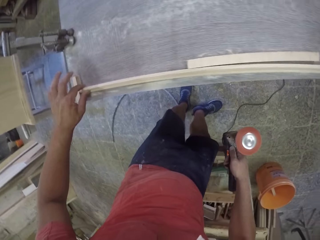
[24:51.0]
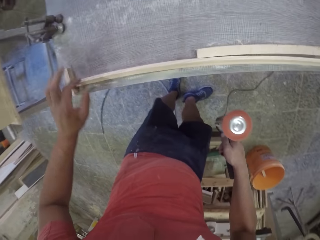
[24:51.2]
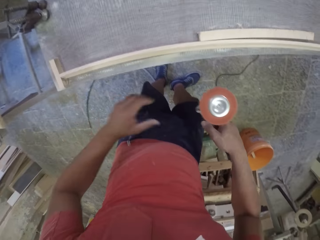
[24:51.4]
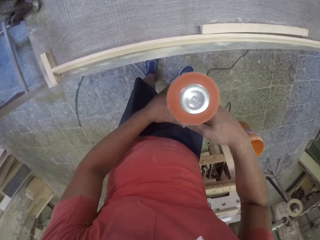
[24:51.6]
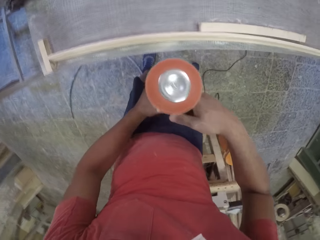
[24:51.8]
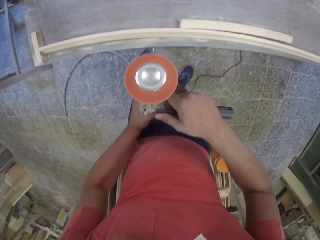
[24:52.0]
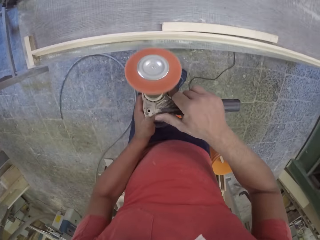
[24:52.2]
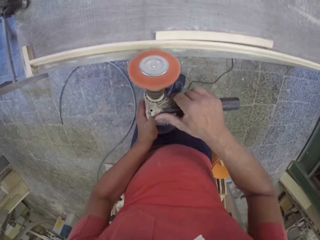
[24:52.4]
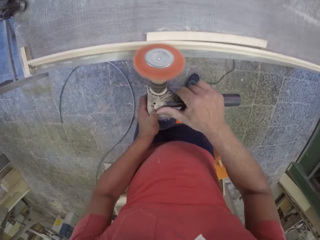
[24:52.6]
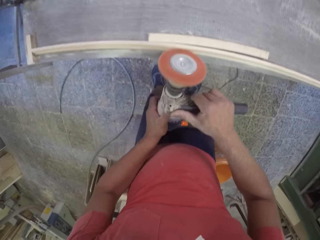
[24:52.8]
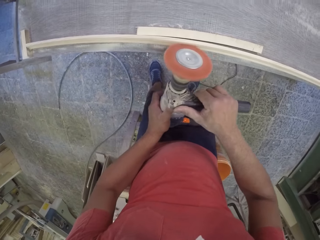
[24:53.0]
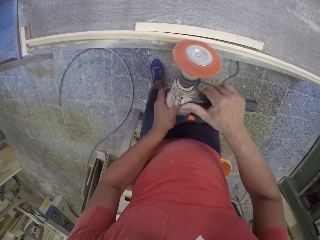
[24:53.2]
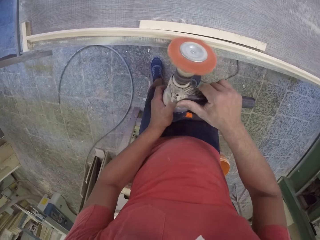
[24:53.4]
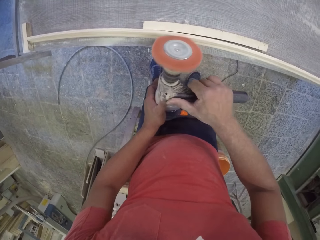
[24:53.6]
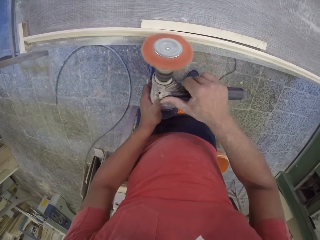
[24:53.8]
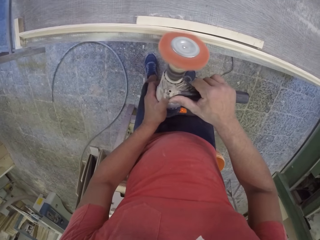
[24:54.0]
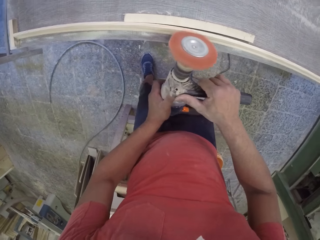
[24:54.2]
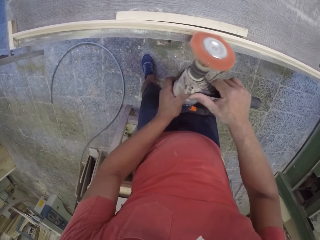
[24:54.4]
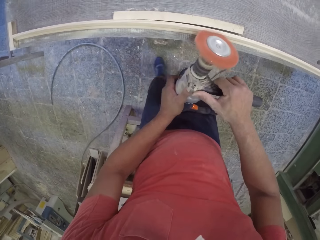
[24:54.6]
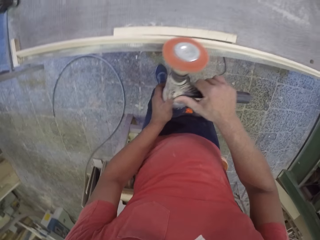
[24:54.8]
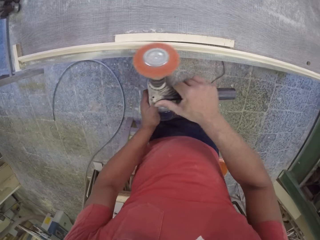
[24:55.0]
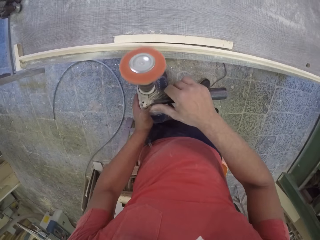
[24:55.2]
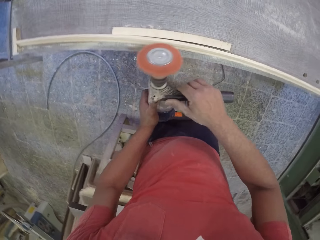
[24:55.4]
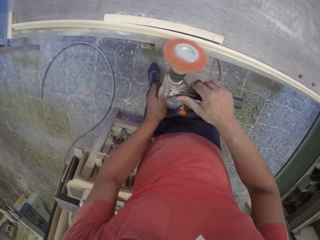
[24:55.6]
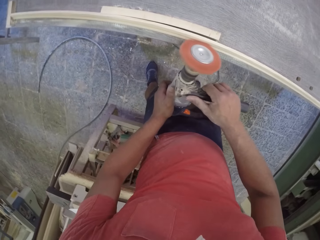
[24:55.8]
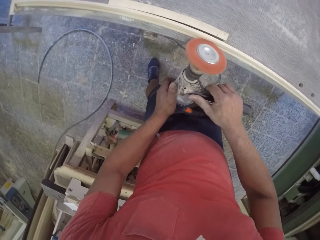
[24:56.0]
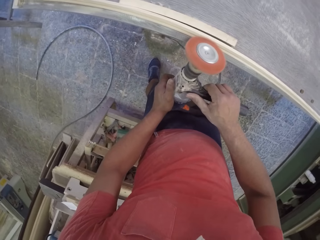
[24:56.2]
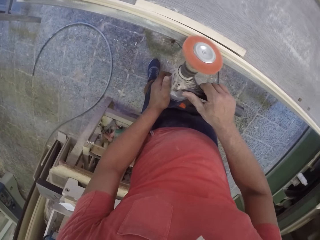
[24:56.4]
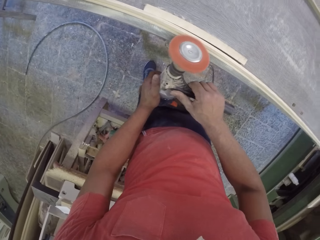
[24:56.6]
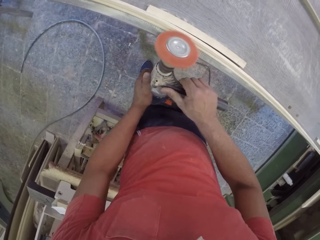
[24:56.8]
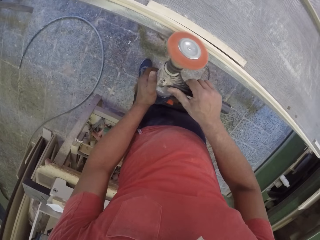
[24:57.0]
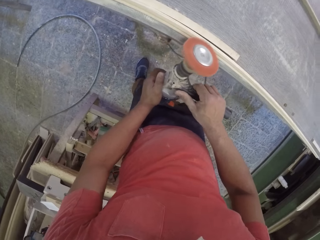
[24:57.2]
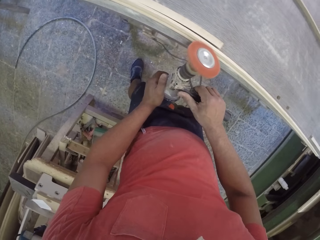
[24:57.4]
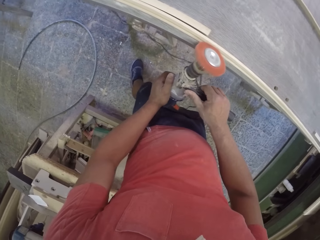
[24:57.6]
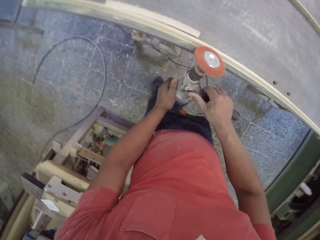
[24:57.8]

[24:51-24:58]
The camera wearer touches something.

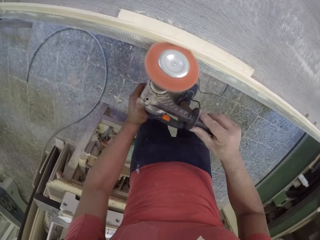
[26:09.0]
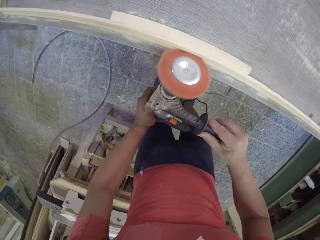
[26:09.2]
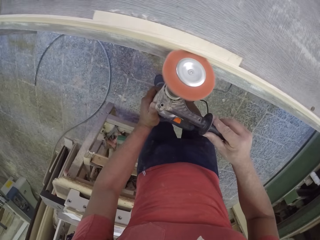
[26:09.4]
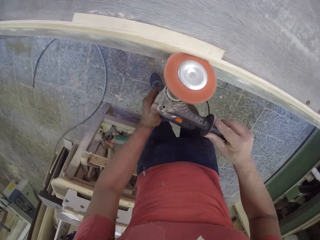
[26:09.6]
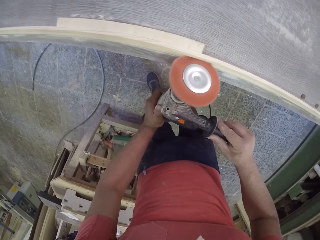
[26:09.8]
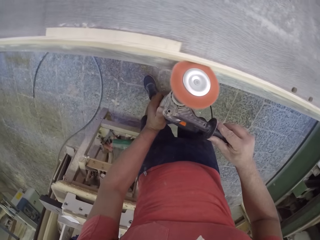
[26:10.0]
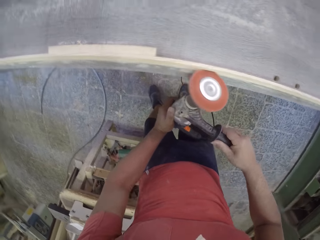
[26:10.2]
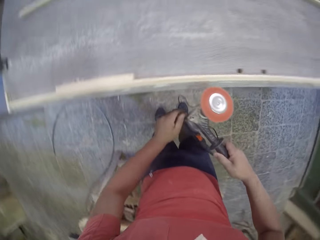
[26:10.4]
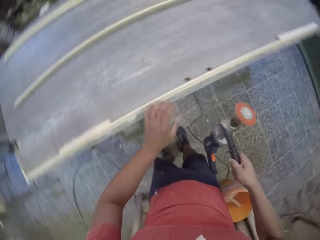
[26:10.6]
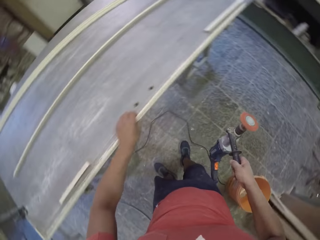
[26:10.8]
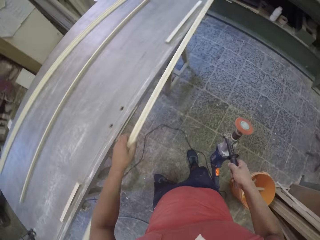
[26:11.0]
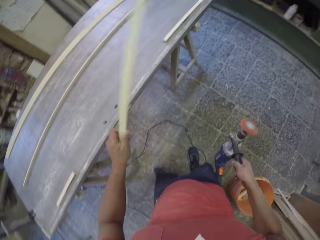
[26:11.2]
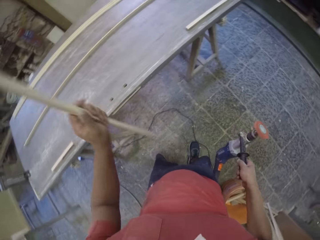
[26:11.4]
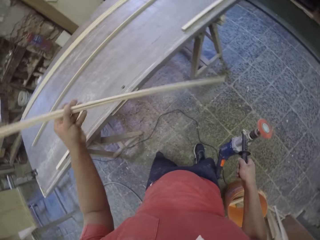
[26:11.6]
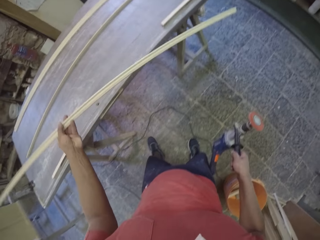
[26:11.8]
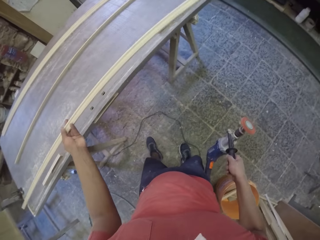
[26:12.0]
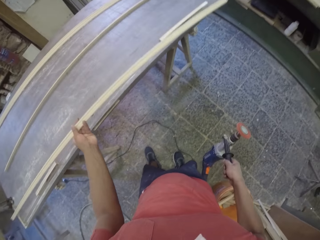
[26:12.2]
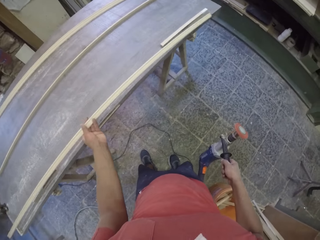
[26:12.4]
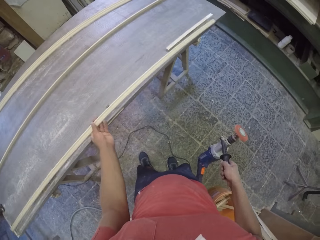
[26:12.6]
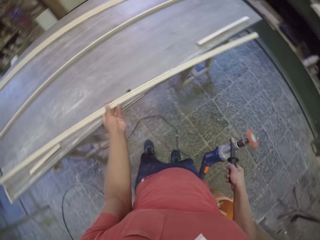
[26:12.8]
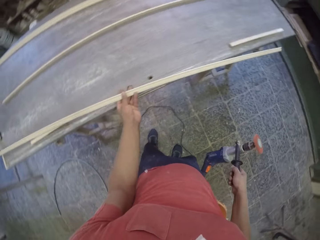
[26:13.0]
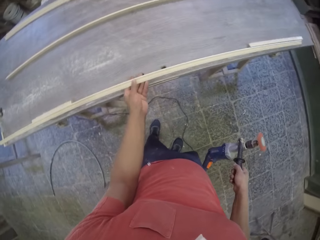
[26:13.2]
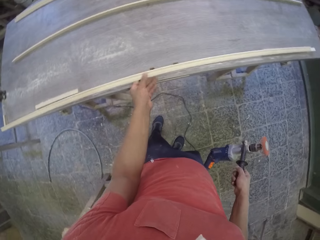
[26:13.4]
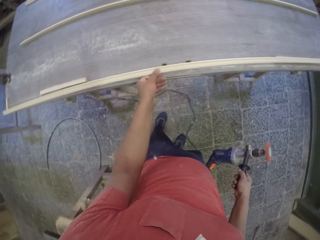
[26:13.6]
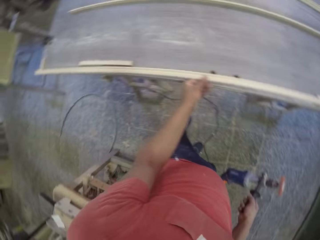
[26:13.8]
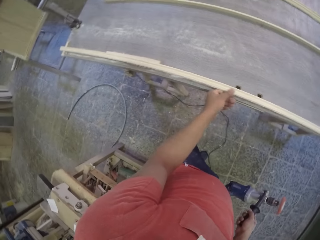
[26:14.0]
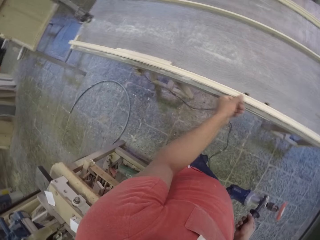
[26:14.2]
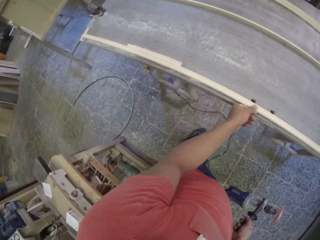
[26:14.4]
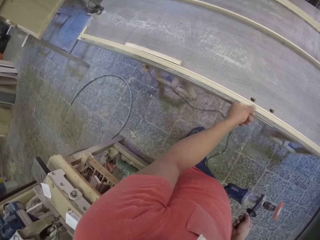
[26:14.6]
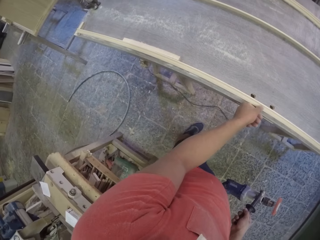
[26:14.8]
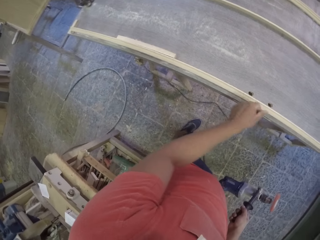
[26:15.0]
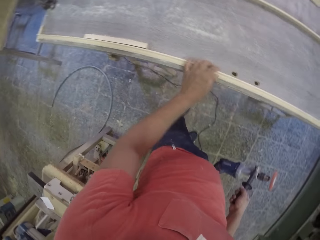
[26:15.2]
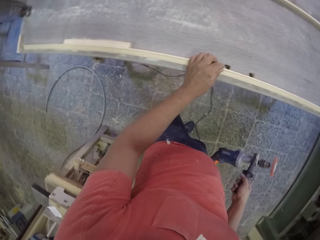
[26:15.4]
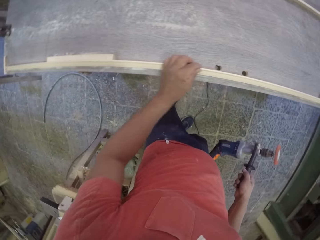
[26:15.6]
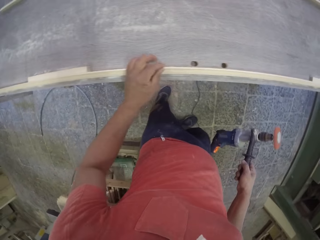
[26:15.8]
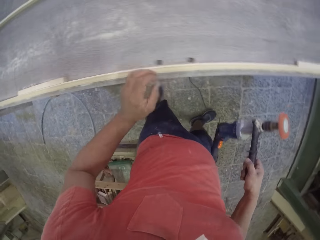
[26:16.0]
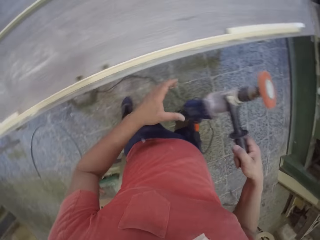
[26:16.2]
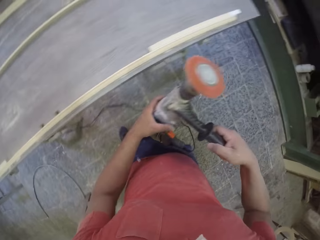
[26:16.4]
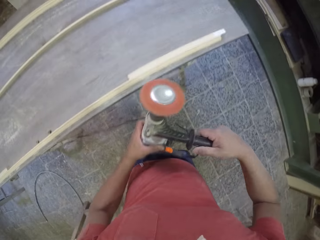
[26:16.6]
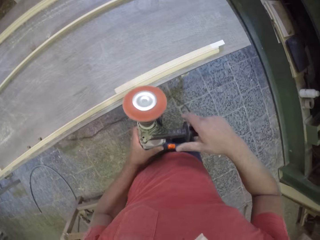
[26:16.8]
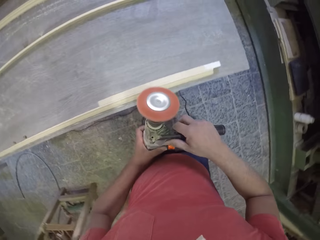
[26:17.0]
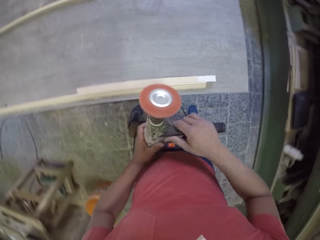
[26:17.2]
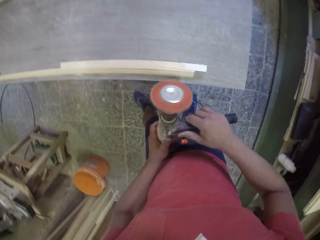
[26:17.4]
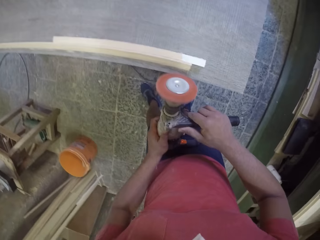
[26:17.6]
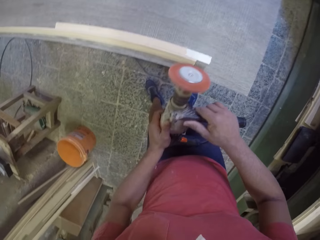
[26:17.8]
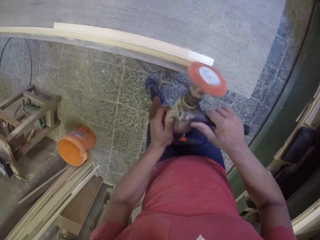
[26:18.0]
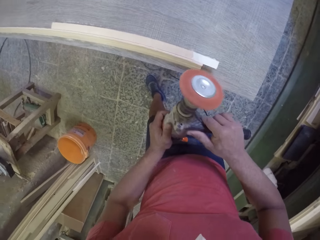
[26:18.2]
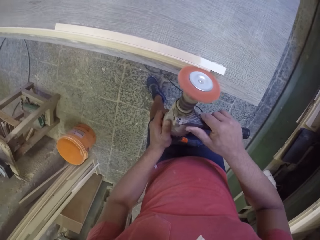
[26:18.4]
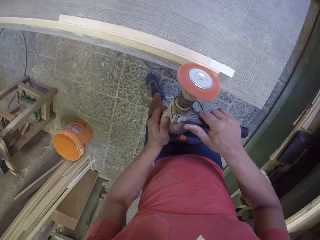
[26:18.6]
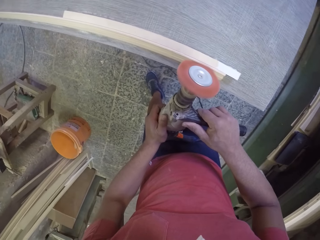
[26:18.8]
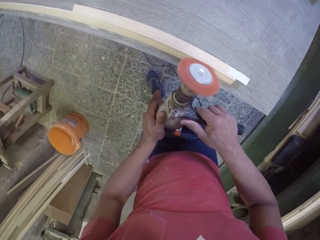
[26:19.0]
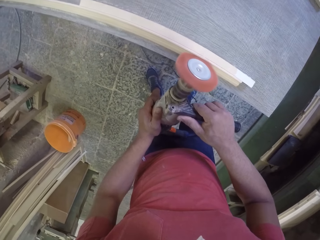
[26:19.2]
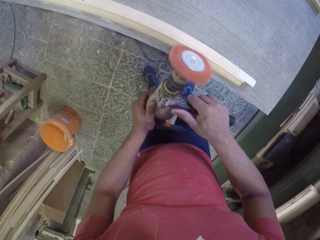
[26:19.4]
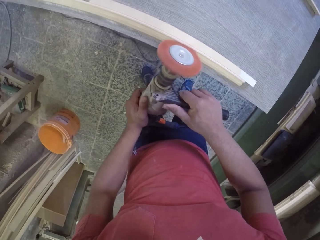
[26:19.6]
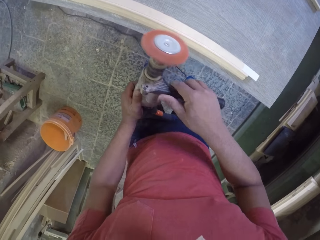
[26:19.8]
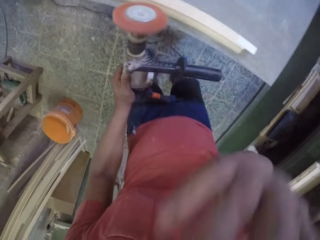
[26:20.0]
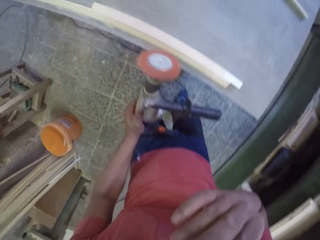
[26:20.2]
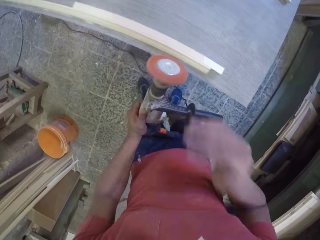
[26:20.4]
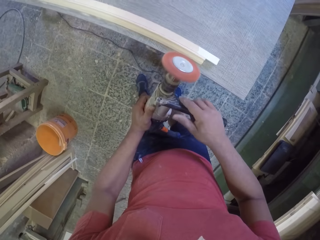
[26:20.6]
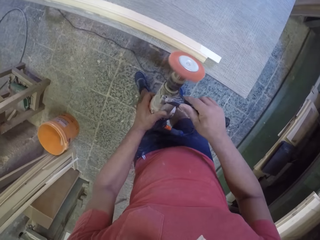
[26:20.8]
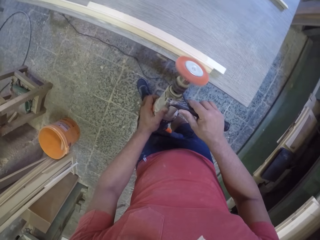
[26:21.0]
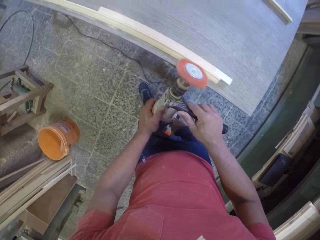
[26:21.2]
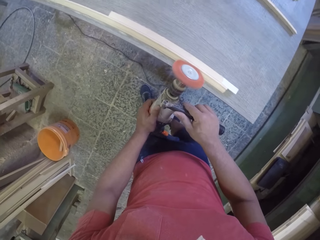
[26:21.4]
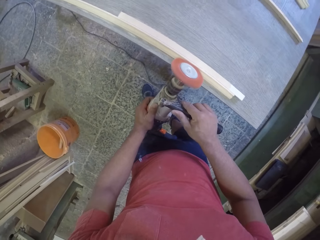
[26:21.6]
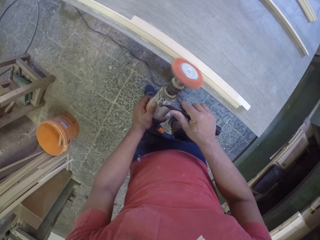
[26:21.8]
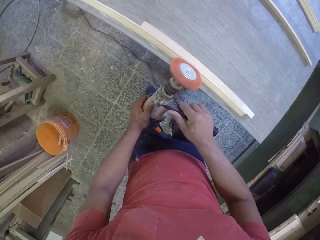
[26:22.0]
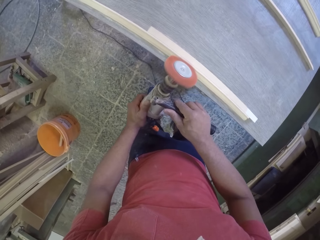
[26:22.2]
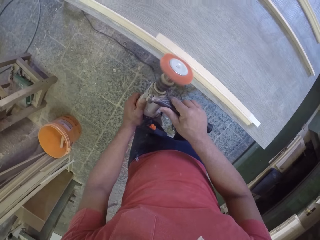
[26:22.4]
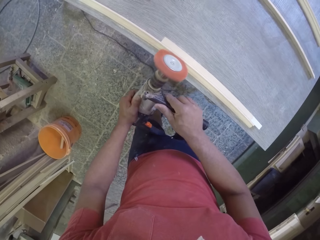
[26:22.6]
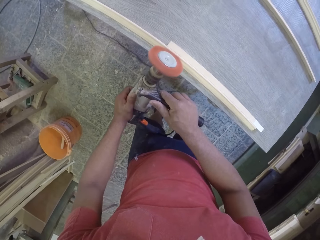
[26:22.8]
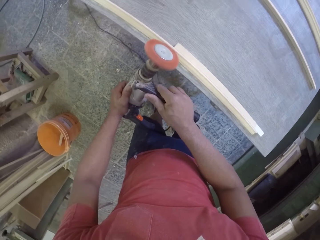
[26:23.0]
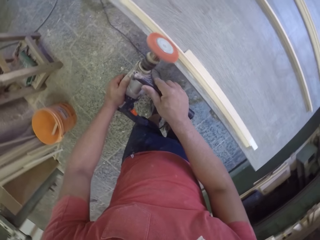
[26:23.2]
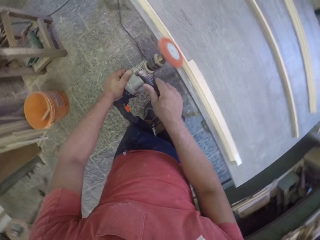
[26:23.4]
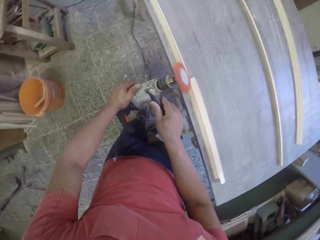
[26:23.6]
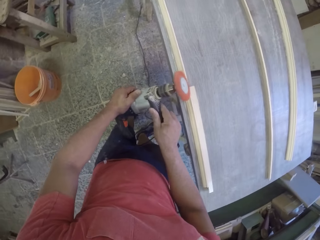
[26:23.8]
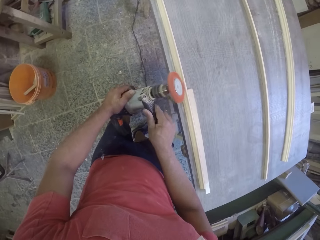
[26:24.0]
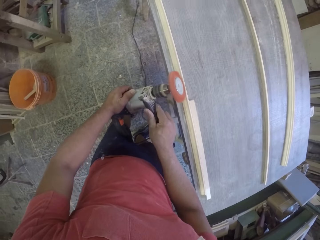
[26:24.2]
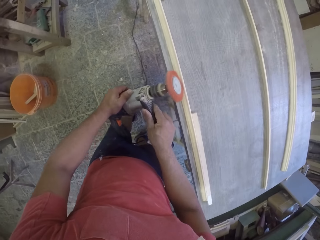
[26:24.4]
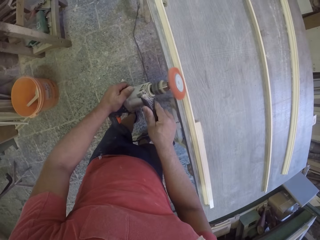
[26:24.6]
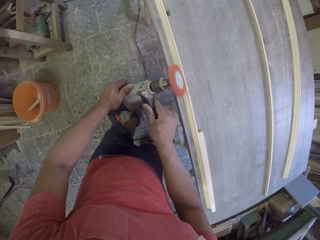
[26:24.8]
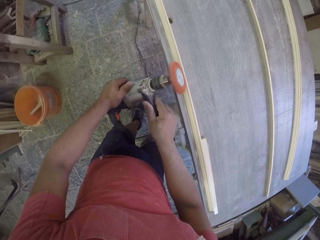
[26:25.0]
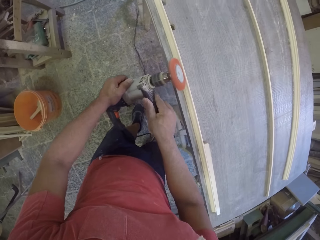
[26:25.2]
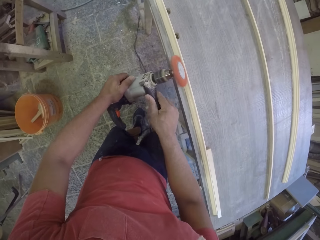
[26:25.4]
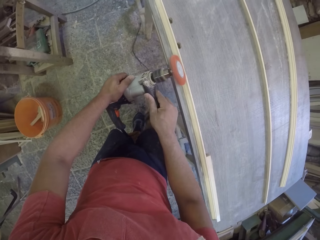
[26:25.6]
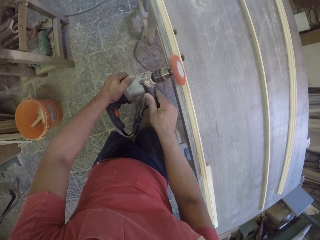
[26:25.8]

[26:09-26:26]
The camera wearer picks the wood from the table. They touch the wood. They turn the wood on the table. They soften the wood with the wood softener machine. They raise the hand up.
